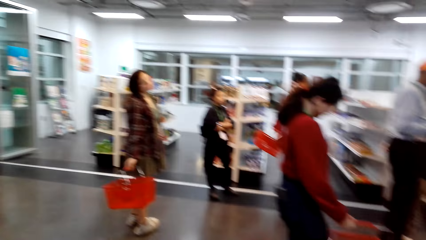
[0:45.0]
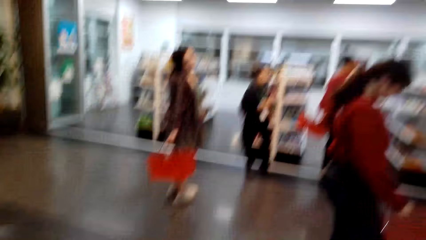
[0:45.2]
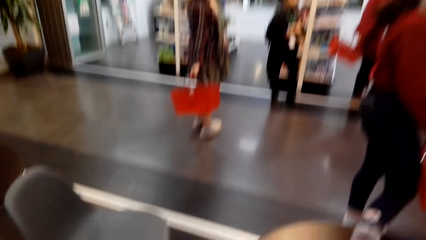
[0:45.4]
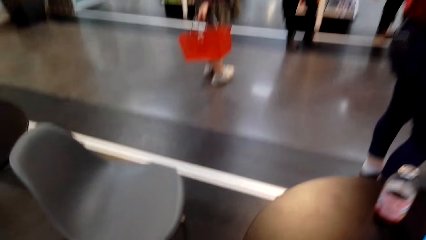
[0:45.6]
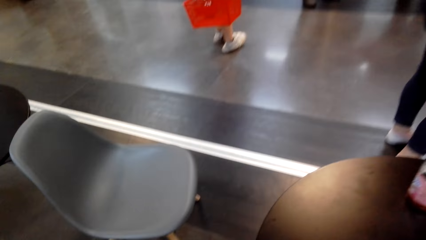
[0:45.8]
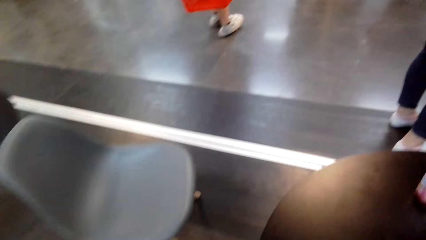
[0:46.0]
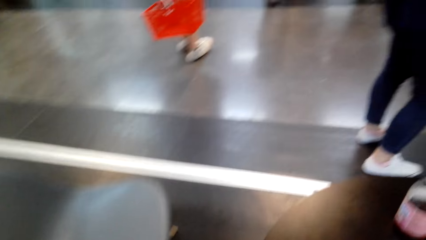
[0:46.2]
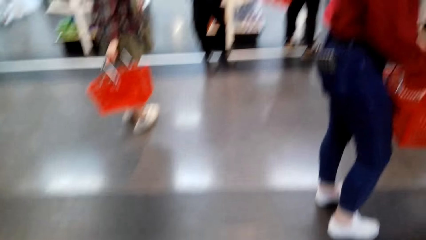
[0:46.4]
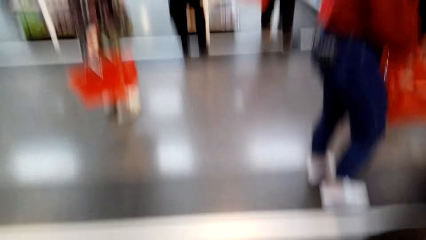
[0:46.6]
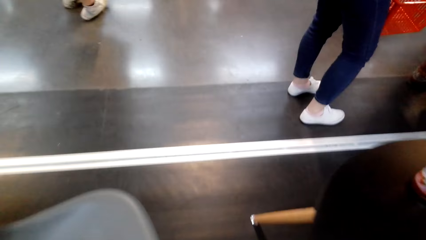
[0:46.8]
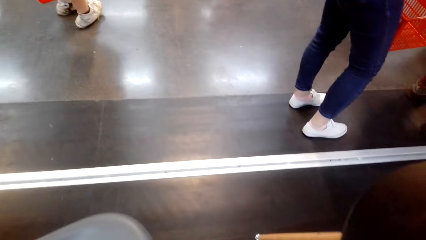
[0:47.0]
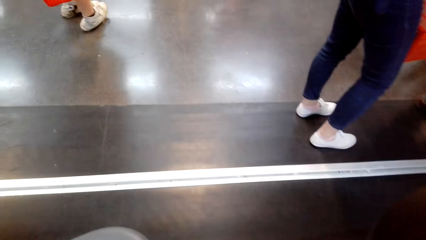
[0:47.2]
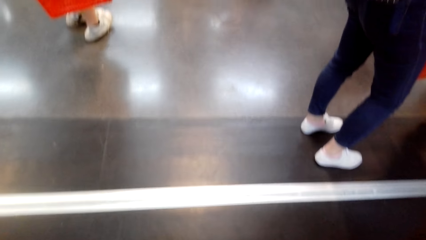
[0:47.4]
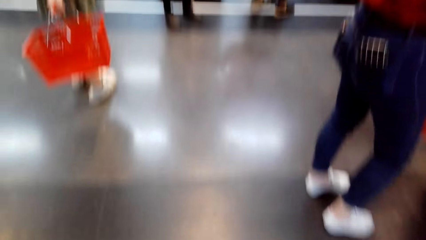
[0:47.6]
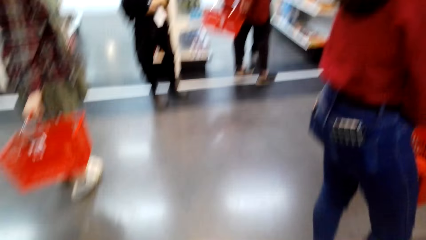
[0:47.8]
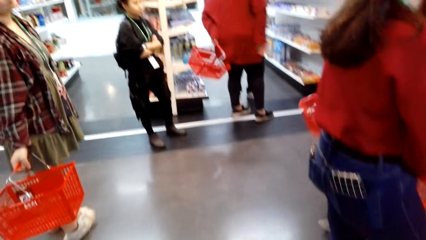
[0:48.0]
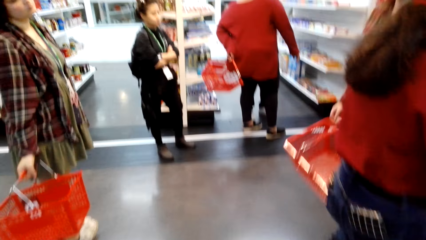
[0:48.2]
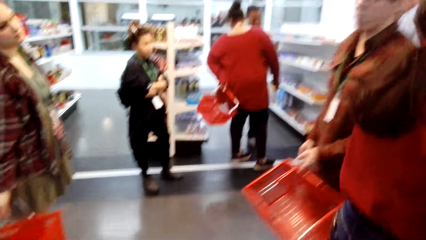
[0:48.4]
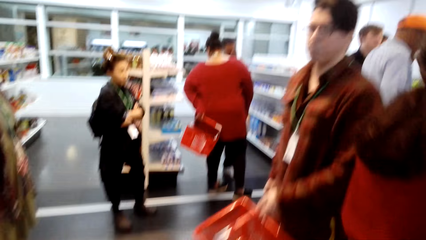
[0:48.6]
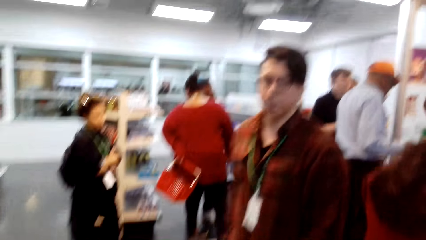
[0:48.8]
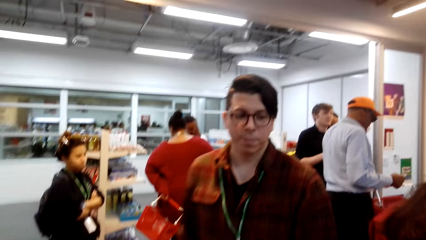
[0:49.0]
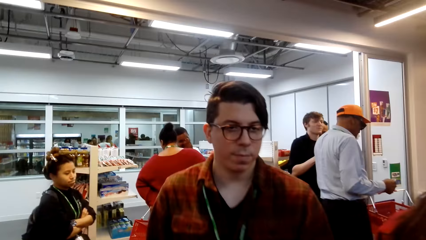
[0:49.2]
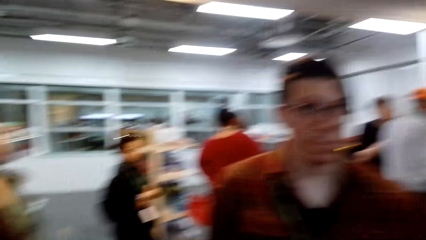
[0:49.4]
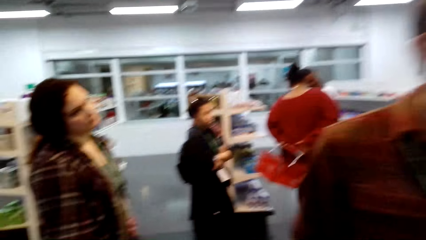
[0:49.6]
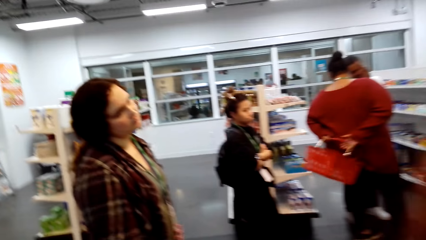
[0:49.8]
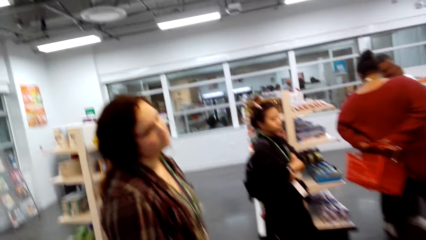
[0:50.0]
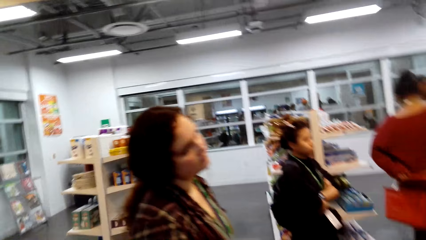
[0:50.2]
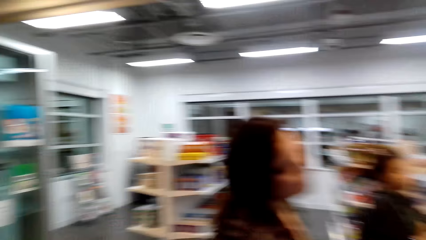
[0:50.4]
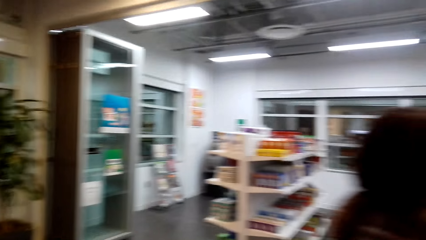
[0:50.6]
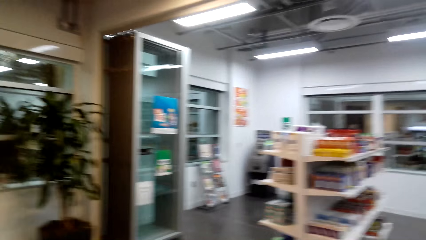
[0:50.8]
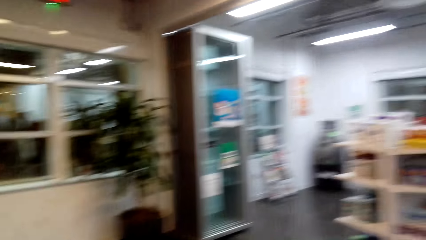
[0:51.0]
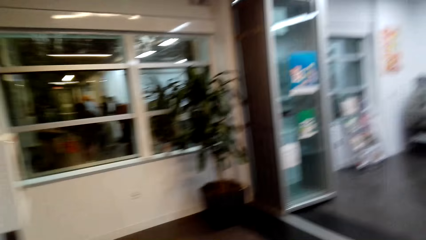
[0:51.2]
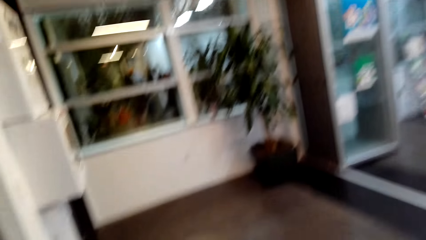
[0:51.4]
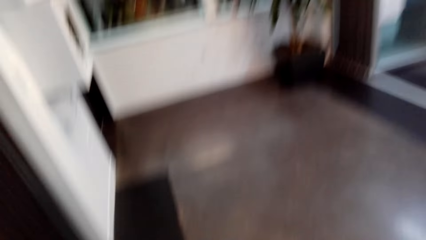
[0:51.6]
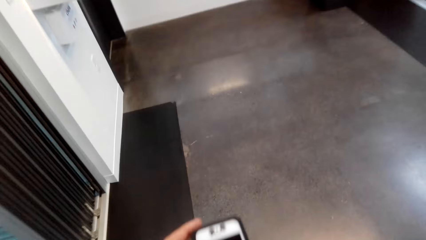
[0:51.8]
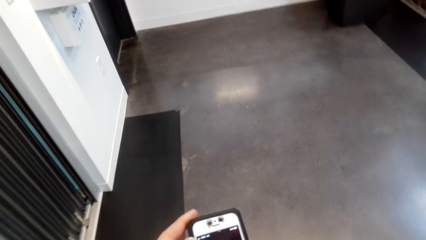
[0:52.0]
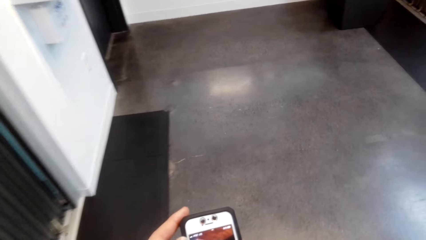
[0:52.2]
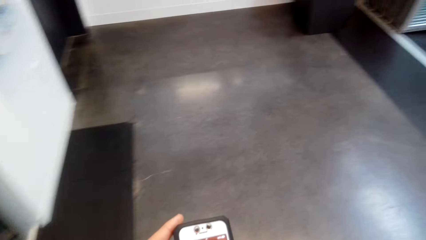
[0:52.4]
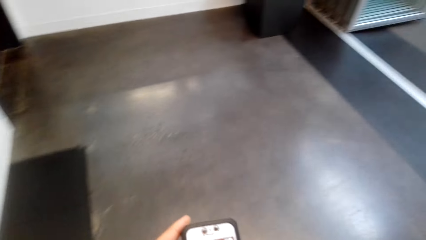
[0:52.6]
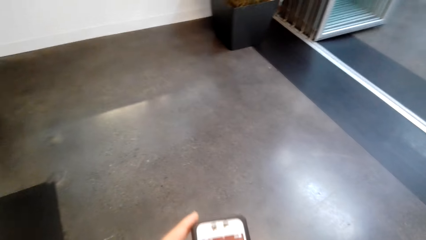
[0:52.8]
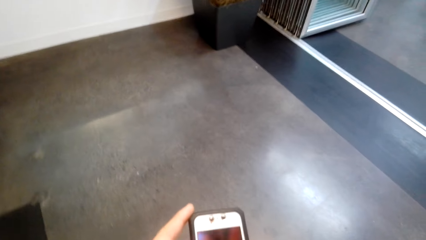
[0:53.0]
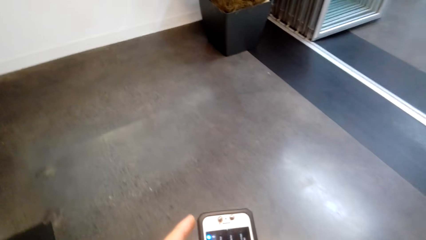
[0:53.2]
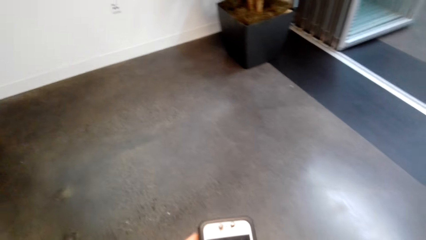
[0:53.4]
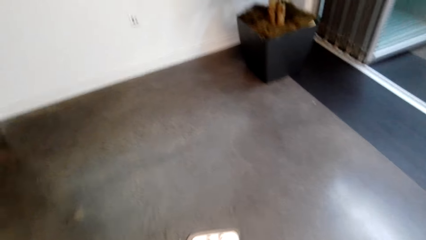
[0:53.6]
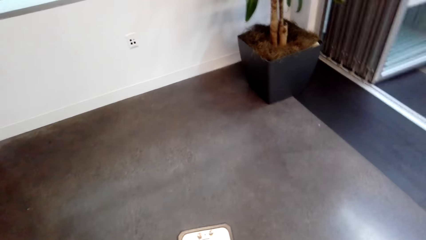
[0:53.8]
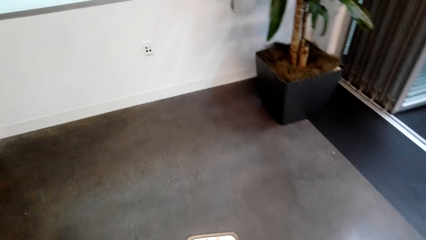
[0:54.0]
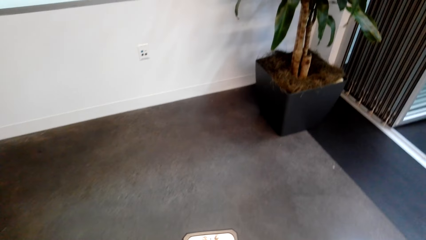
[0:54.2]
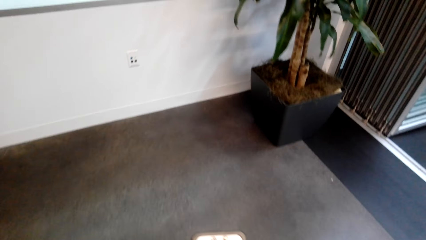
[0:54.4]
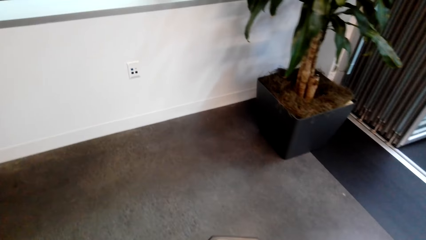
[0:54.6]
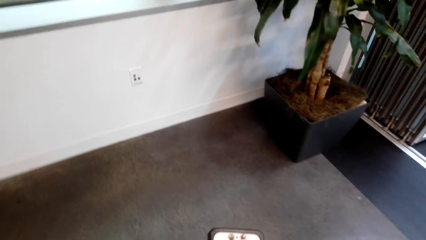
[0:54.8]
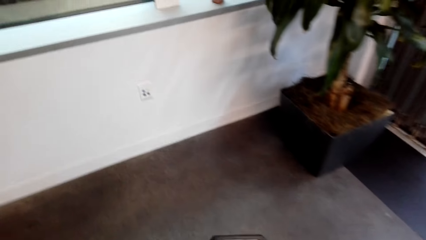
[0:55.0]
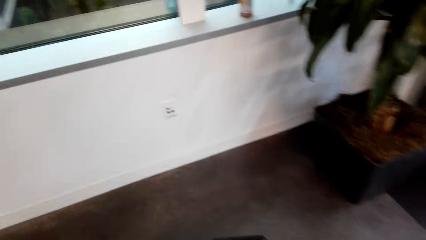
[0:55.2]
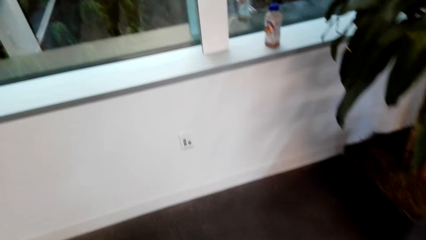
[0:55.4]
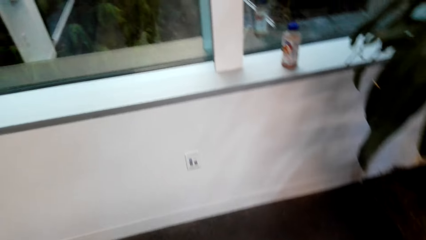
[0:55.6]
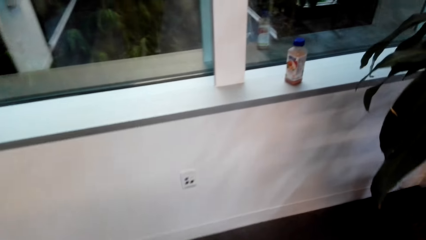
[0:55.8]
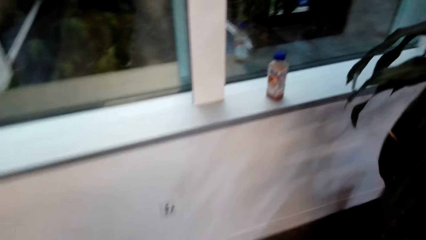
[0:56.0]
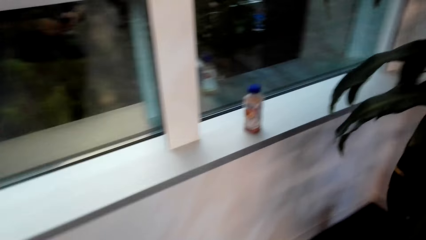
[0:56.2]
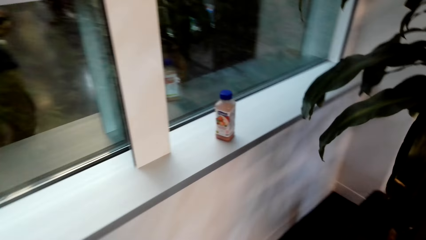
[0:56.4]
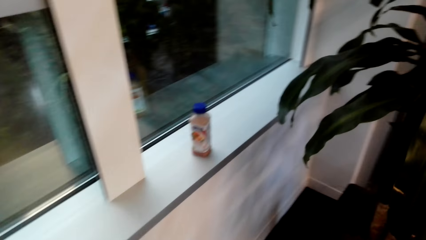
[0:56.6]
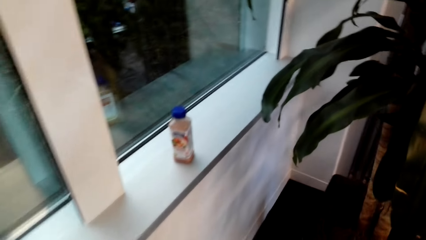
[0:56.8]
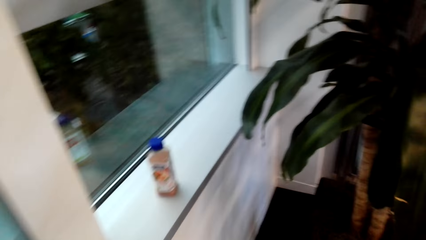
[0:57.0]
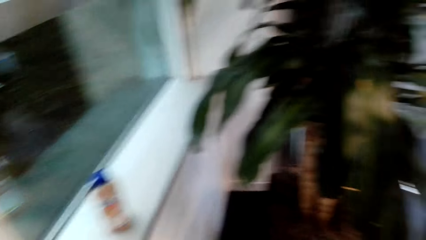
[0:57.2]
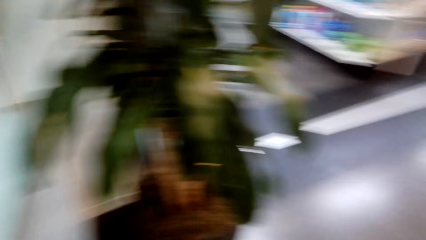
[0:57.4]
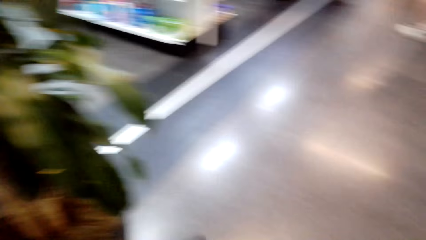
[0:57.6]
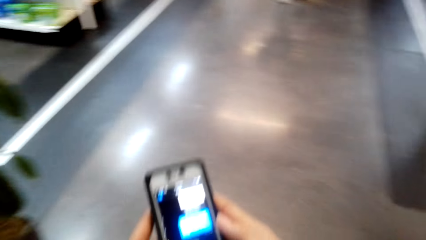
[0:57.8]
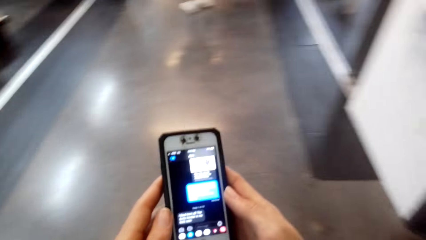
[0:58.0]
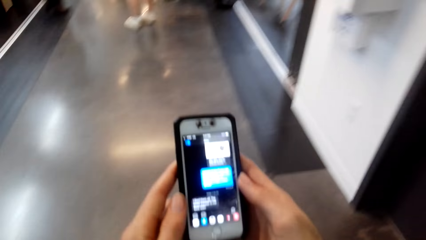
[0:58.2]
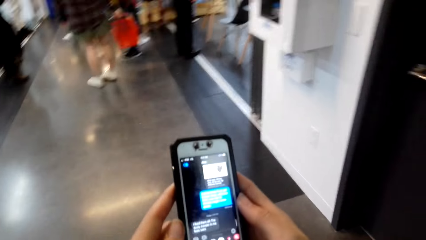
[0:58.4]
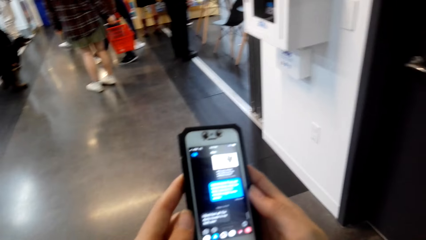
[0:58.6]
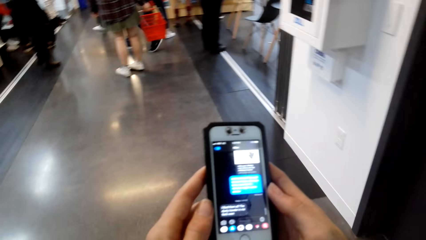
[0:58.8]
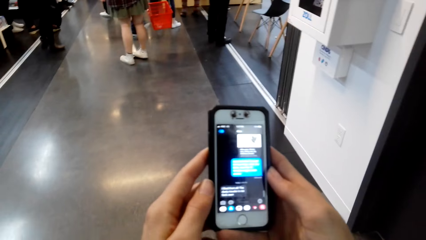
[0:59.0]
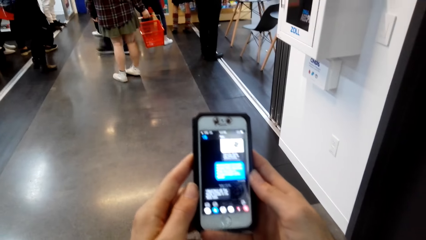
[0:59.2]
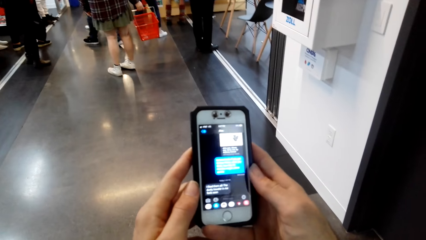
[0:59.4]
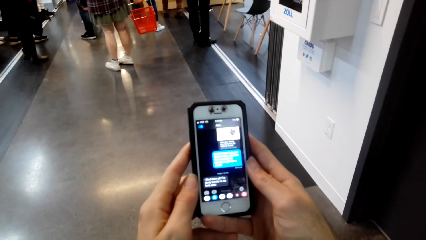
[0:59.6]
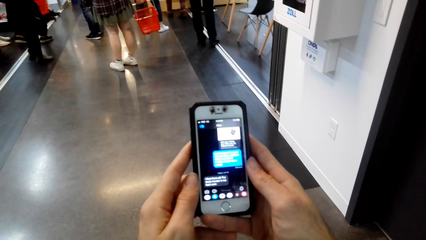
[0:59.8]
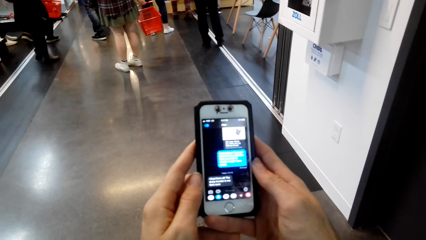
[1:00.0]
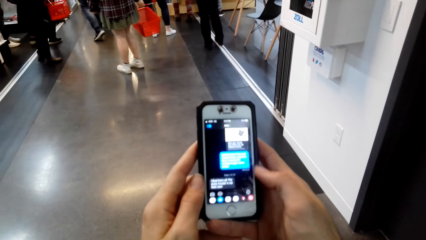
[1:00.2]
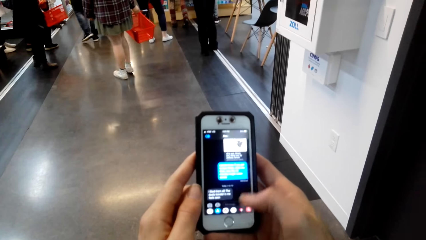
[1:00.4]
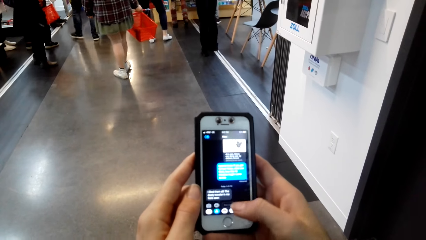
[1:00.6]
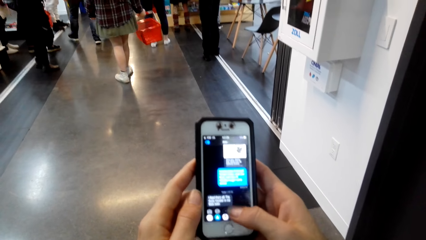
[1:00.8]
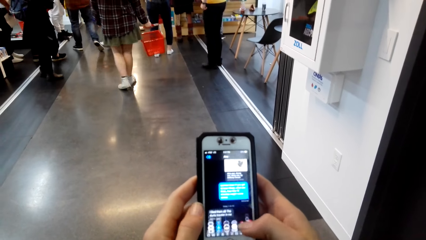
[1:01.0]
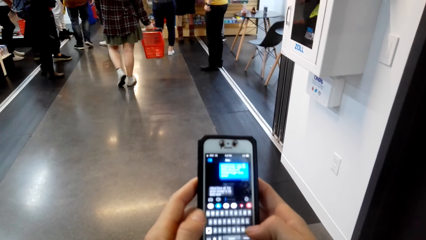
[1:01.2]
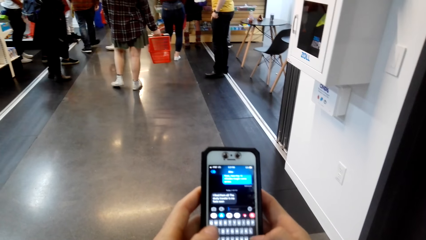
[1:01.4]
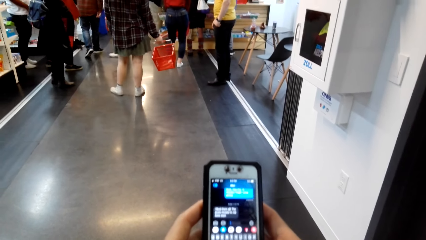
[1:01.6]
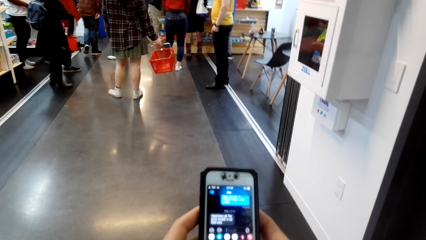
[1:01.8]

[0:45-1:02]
The camera wearer walks in the supermarket. They operate the phone. They scroll the phone. They stand against the wall.
